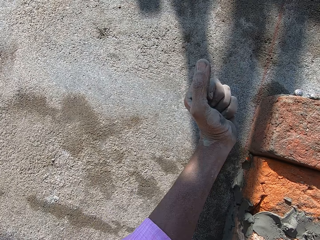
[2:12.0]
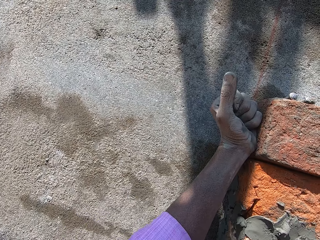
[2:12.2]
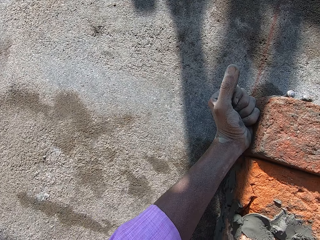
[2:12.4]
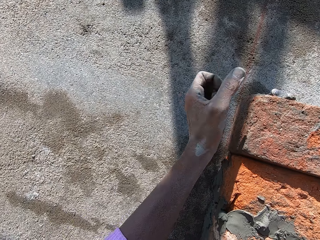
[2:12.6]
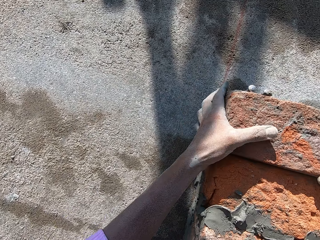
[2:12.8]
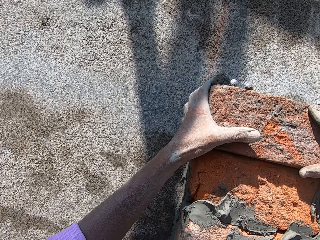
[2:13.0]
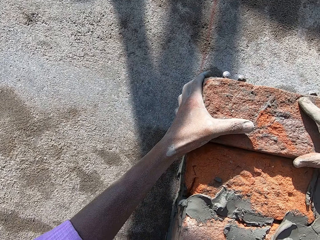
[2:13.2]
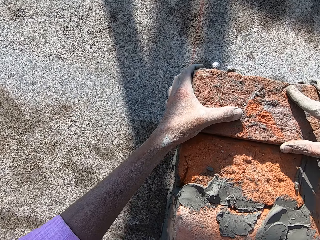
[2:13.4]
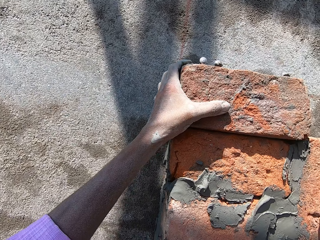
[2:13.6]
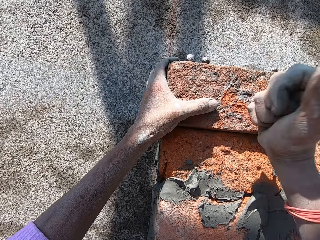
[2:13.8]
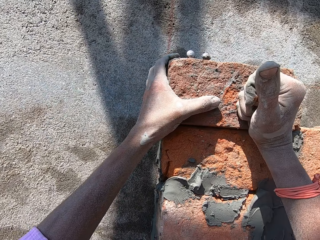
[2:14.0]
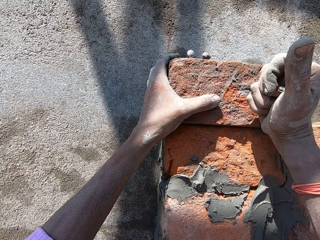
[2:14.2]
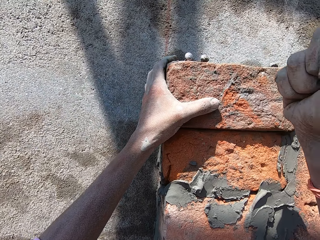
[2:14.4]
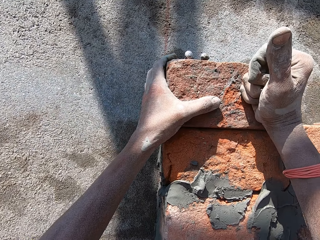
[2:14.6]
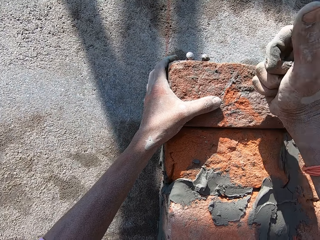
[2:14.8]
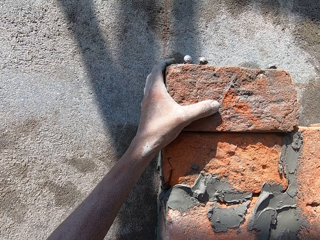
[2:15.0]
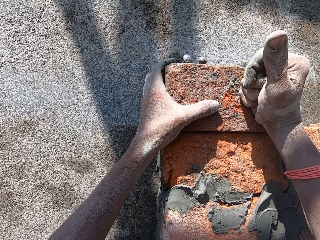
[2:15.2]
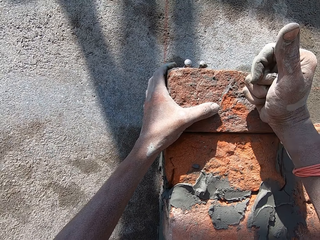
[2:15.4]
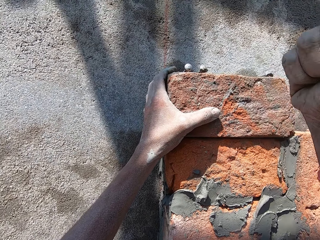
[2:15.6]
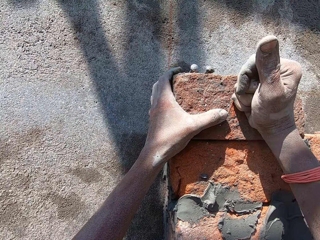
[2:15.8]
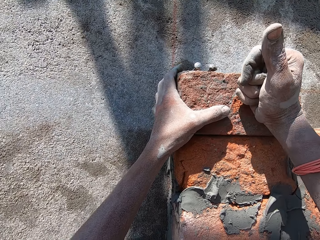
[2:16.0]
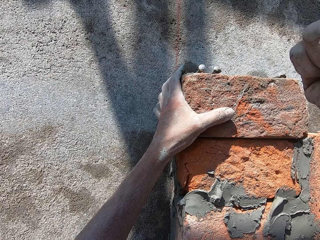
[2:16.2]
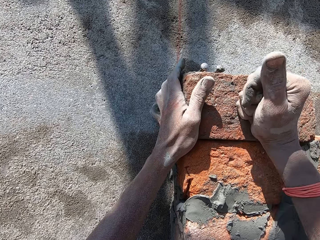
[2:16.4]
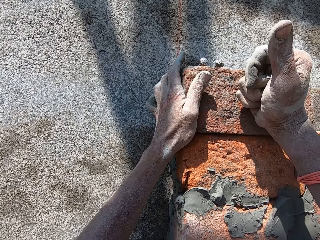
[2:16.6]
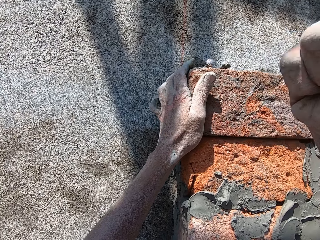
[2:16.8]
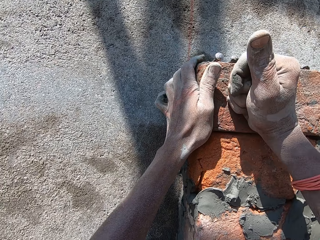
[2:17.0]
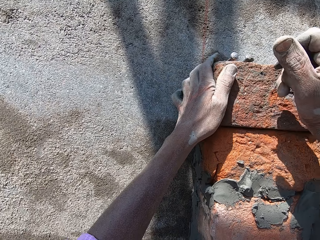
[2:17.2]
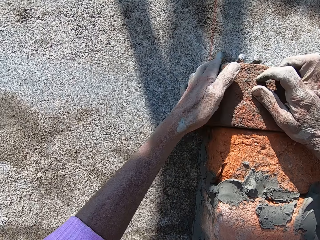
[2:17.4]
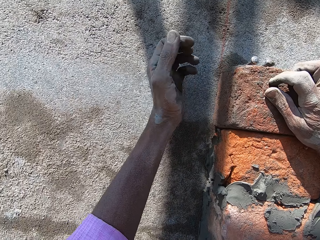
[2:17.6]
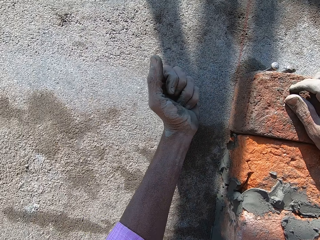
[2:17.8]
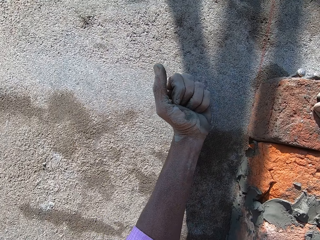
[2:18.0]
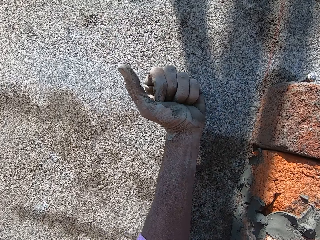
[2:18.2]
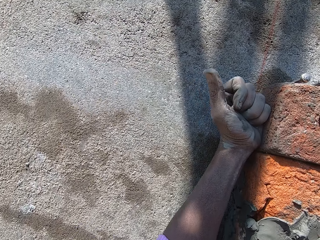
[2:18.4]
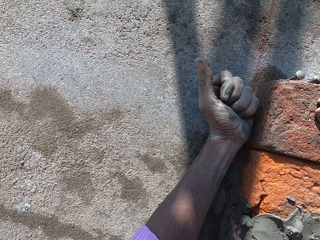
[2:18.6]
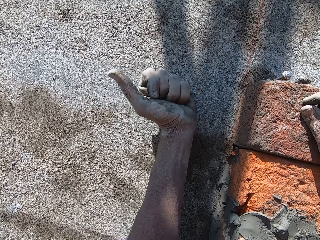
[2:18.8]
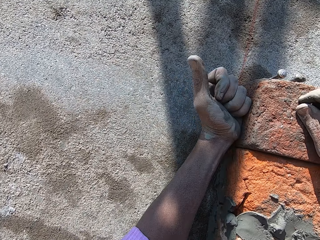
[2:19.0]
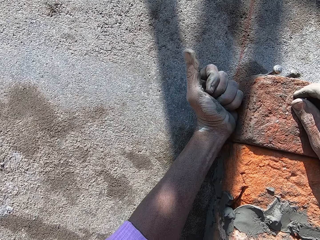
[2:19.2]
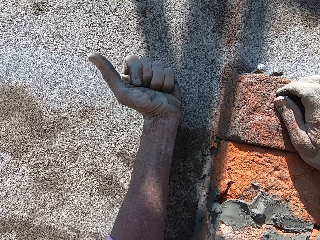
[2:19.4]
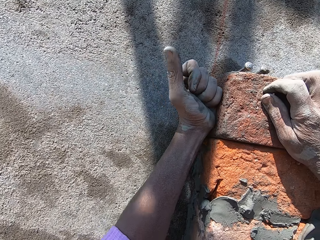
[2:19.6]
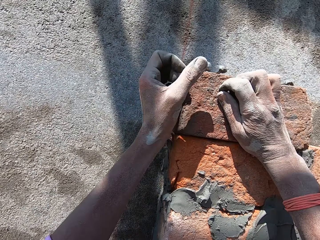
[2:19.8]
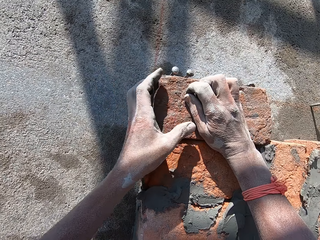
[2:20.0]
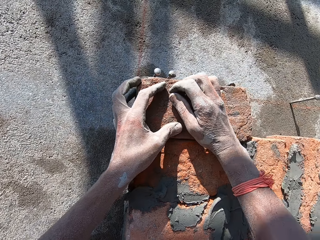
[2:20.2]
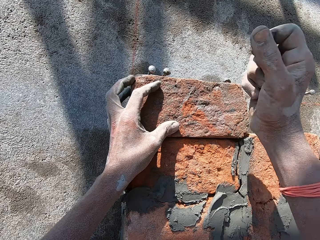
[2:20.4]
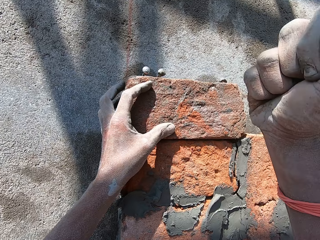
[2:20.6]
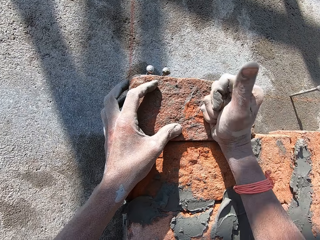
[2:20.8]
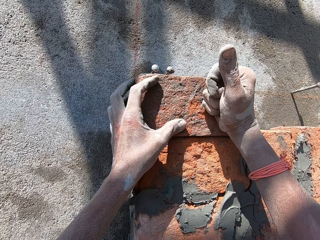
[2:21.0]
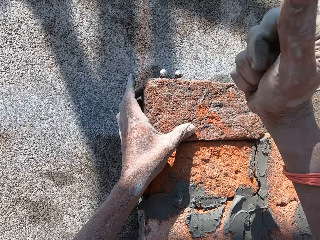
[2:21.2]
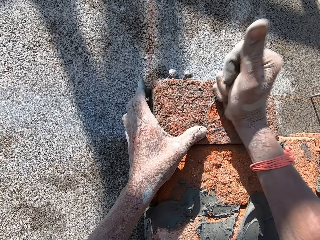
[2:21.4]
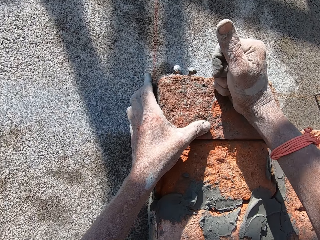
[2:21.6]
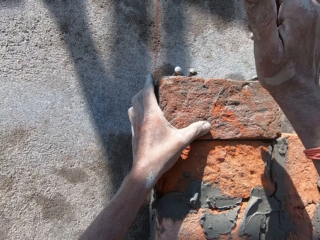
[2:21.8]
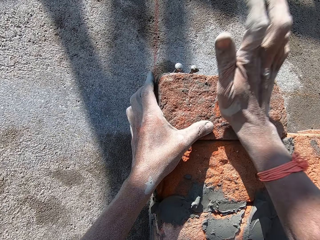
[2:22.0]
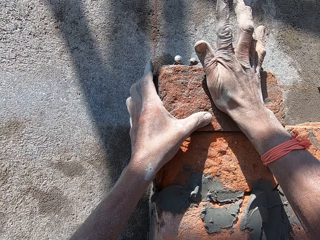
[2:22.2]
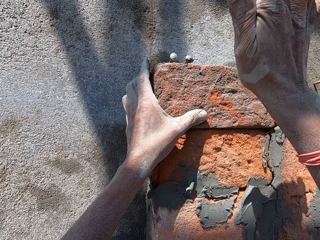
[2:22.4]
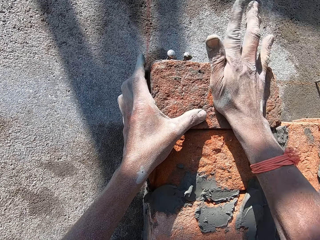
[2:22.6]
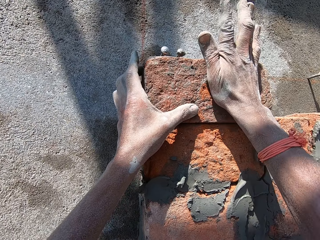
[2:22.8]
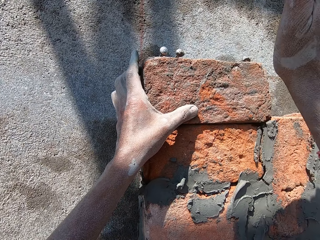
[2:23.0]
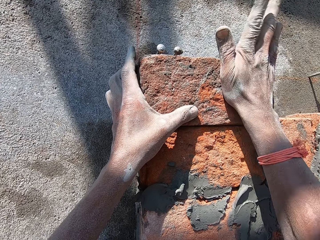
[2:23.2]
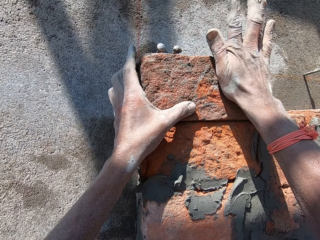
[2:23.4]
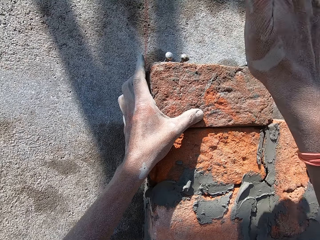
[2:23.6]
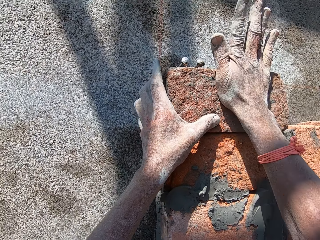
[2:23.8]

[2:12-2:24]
The camera wearer adjusts the wall with a hand. They hit a brick with a left fist. They hit the brick with a right fist. They hit the brick with a left fist. They hit the brick with a right fist.

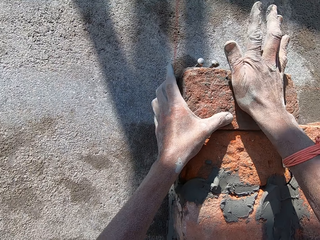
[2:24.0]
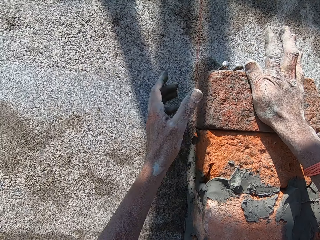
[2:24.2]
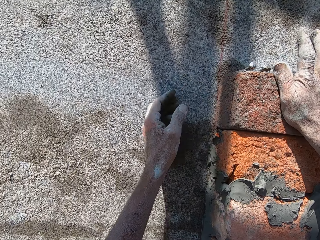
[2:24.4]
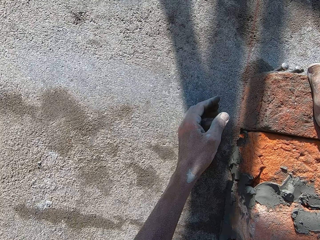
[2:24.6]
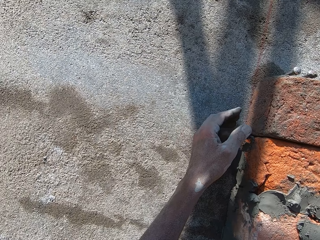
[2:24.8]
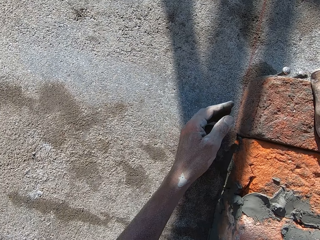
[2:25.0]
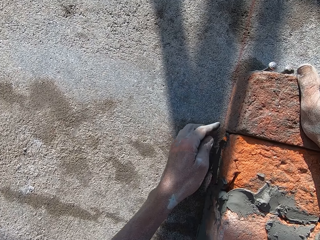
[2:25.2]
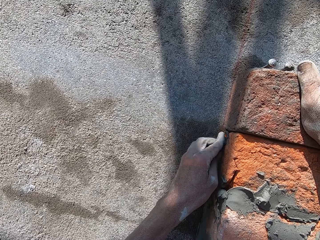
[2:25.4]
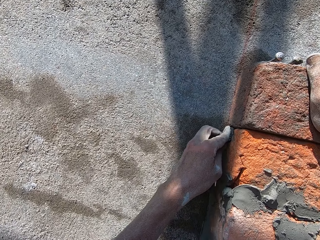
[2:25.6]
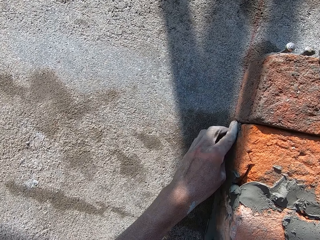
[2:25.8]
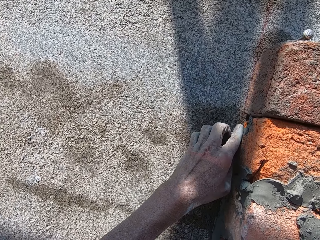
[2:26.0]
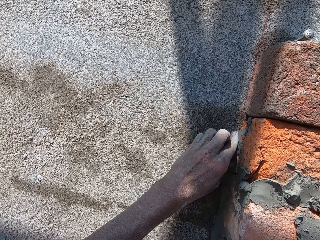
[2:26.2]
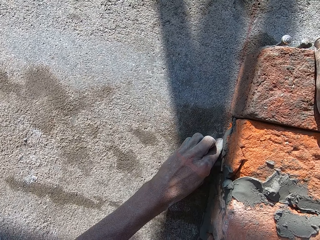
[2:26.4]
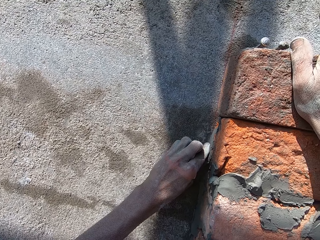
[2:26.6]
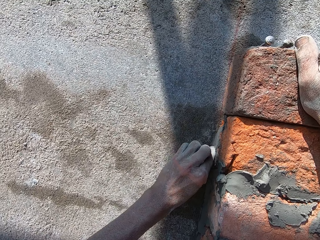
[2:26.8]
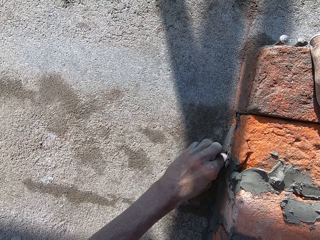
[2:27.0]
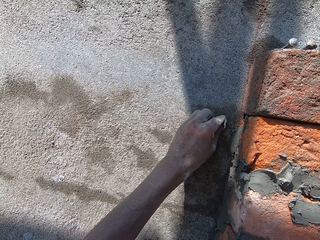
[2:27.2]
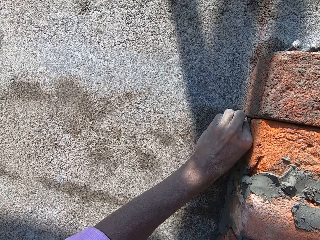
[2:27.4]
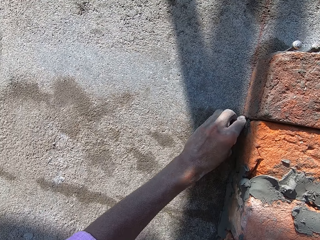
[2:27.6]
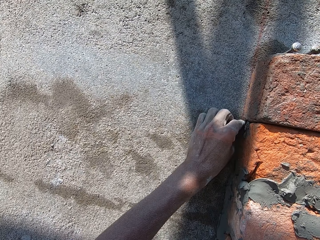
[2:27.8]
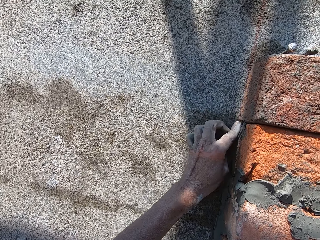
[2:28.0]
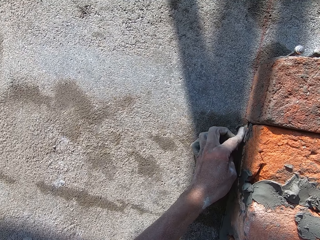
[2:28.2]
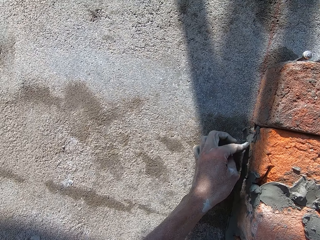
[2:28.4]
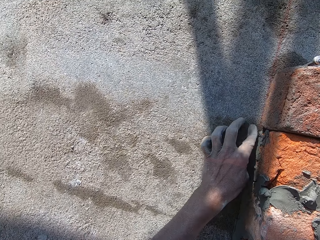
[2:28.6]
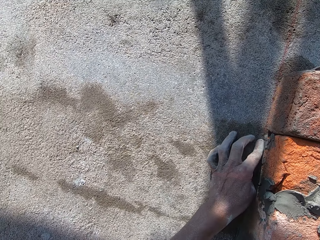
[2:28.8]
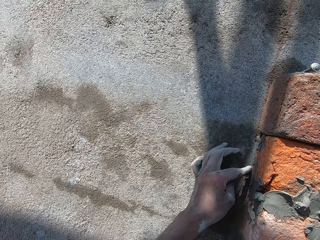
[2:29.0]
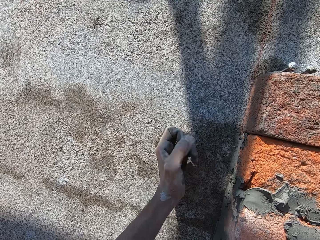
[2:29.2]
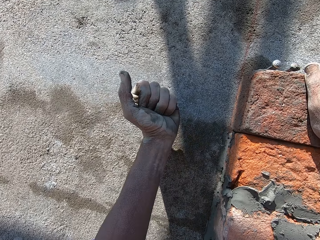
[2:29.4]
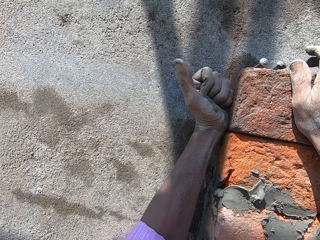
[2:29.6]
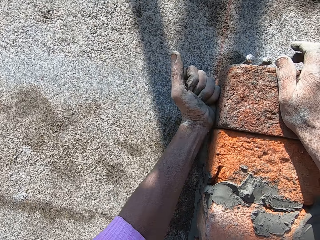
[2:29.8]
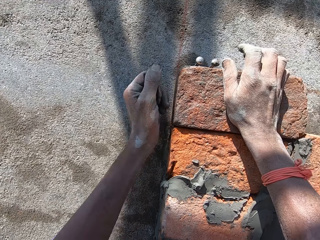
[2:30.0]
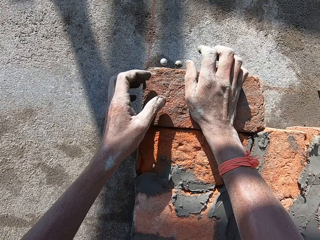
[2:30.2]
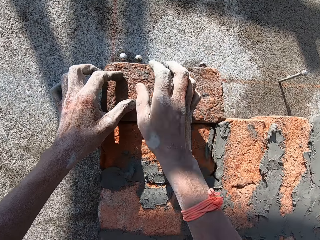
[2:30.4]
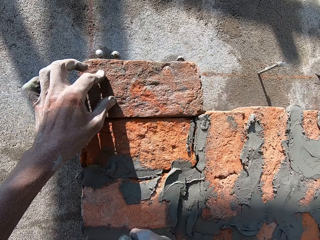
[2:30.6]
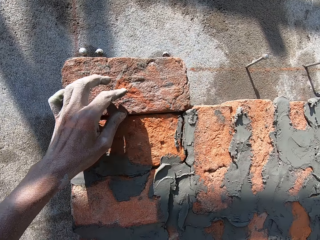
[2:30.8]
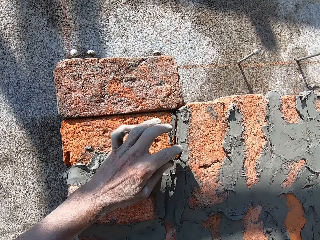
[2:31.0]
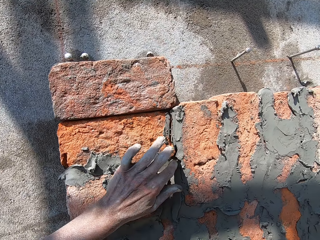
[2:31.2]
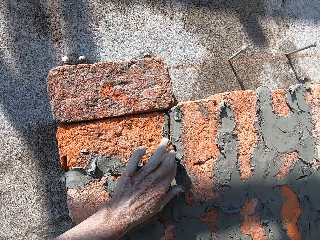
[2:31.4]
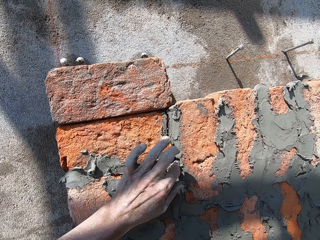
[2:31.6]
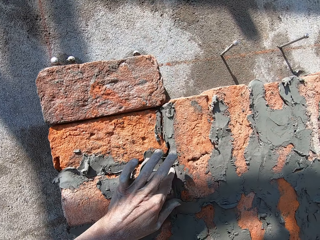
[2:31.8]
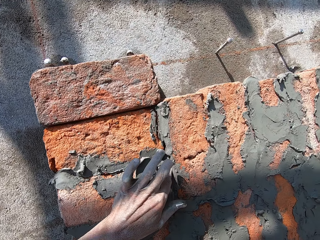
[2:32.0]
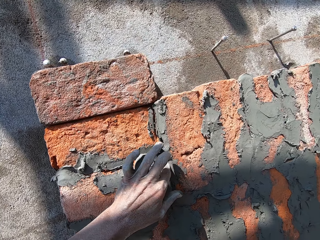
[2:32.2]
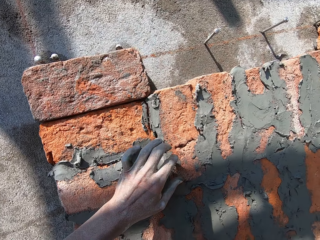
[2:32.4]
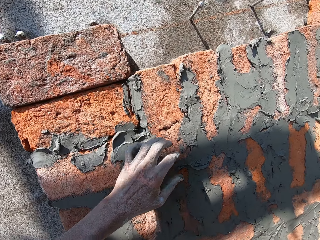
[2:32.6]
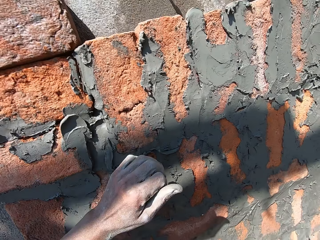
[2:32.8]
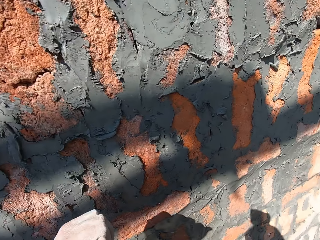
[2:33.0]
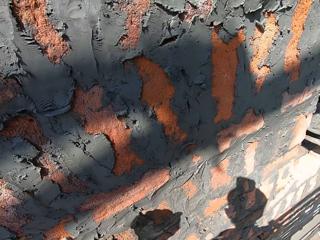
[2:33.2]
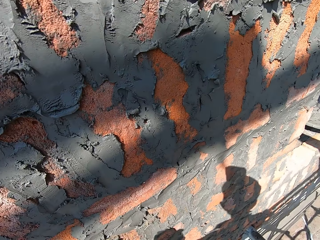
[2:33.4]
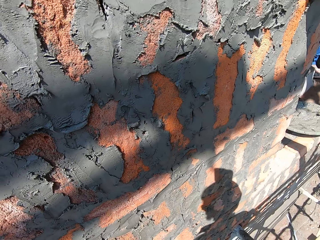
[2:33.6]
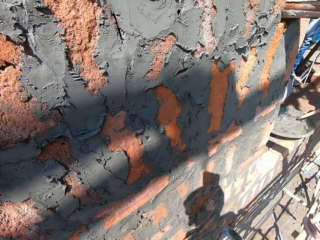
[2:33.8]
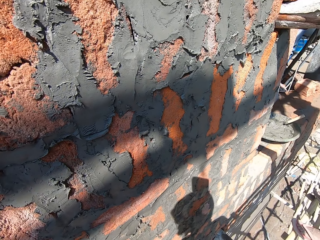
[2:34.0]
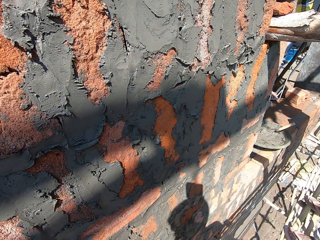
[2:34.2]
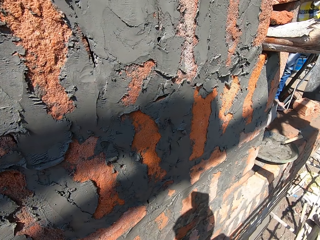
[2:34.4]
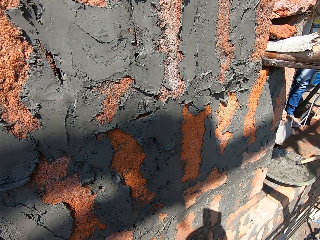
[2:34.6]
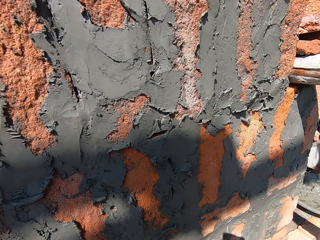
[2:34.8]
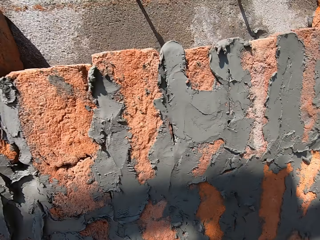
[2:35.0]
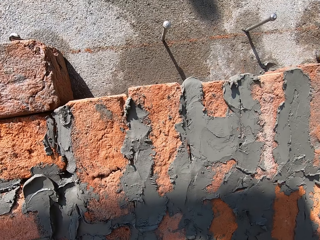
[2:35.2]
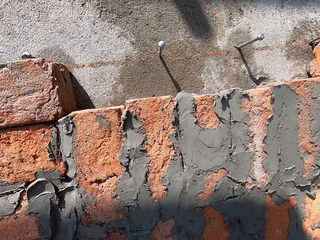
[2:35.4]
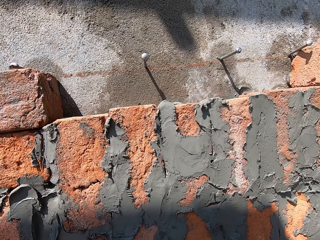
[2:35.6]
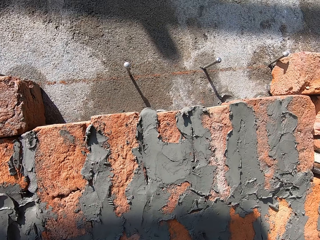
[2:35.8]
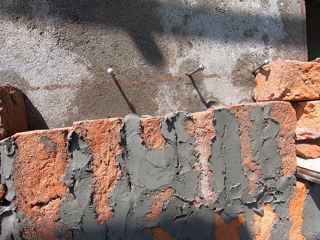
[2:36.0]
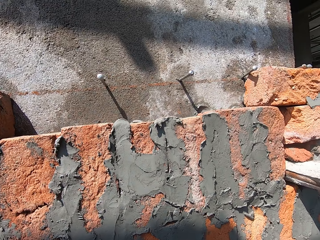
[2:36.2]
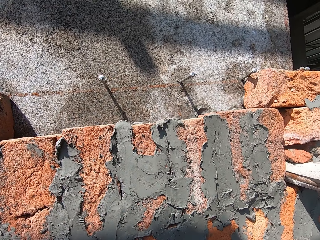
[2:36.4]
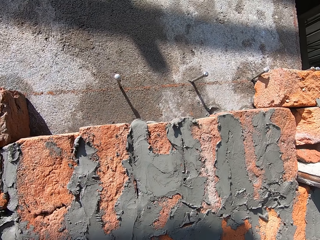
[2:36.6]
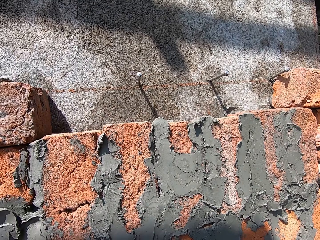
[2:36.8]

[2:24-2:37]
The camera wearer adjusts the cement. They touch the wall. They adjust the fabric with a hand. They hit a brick with a left fist. They touch the wall. They adjust the cement. They look around.
